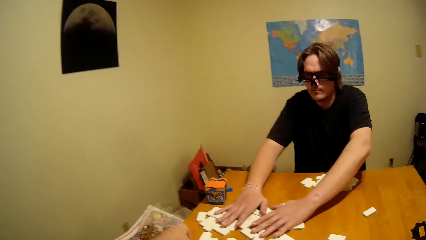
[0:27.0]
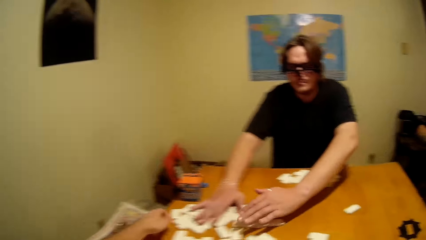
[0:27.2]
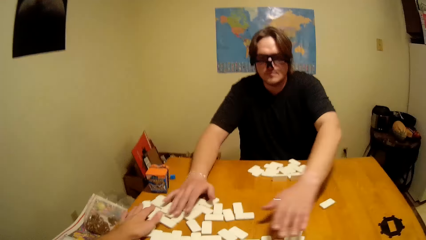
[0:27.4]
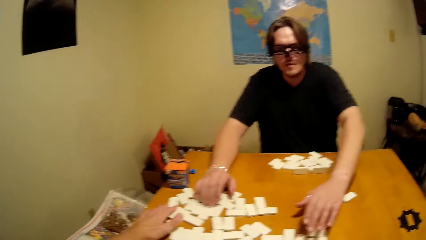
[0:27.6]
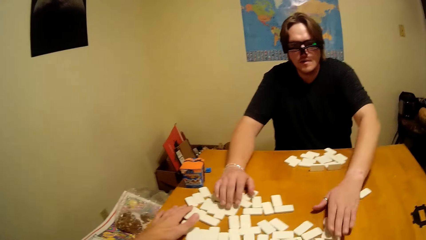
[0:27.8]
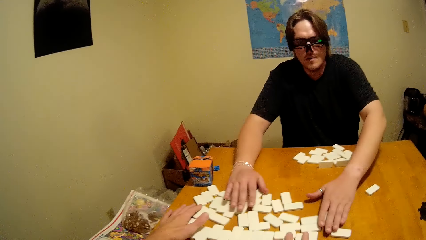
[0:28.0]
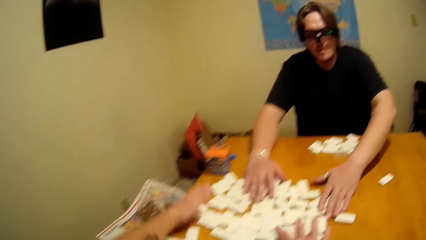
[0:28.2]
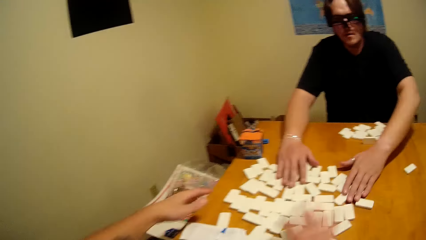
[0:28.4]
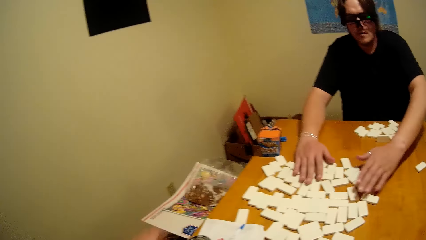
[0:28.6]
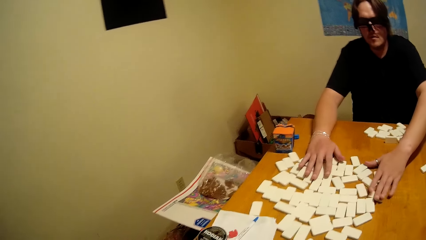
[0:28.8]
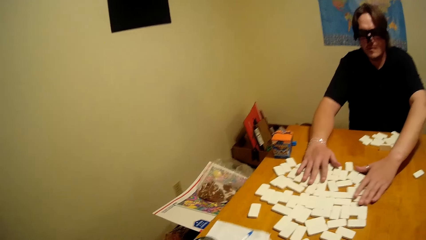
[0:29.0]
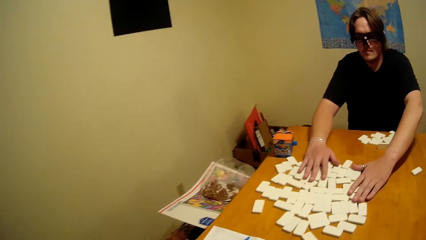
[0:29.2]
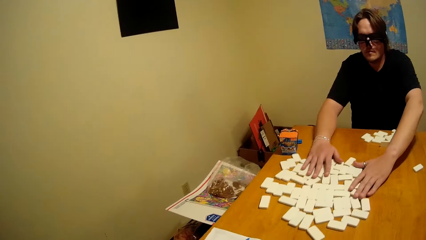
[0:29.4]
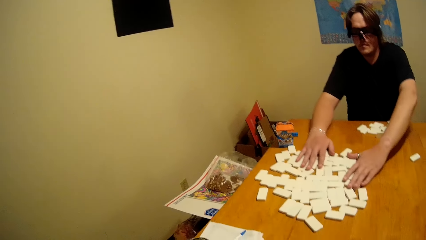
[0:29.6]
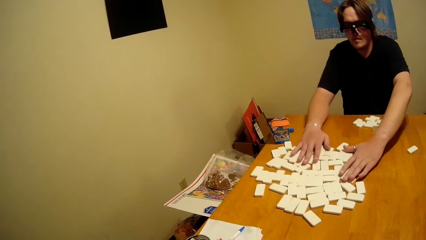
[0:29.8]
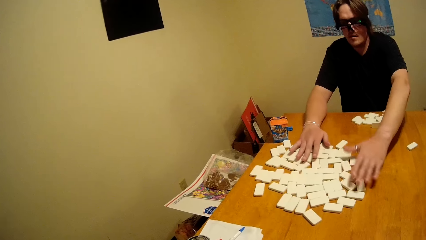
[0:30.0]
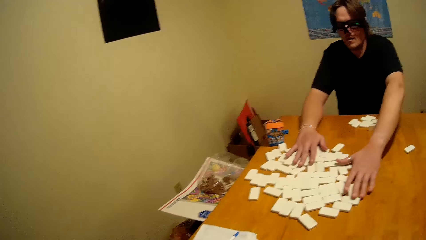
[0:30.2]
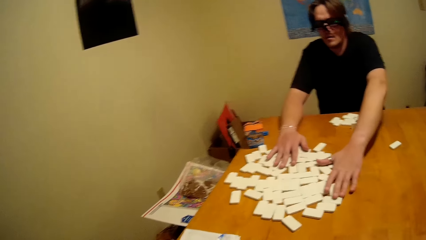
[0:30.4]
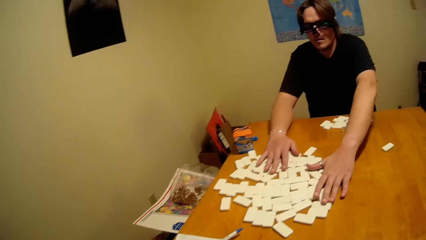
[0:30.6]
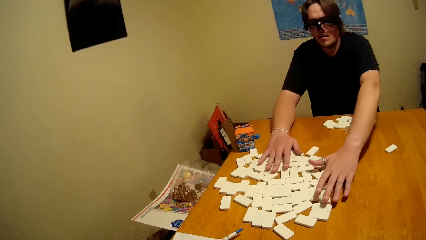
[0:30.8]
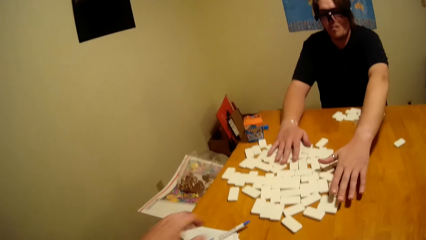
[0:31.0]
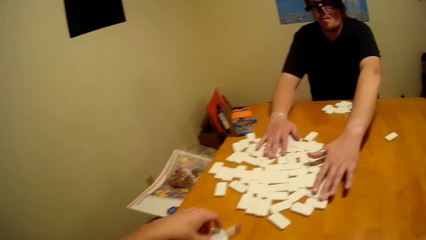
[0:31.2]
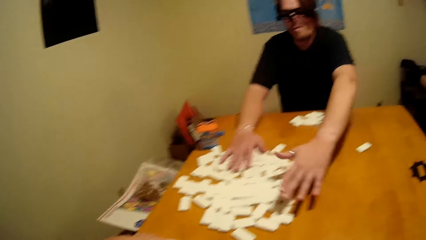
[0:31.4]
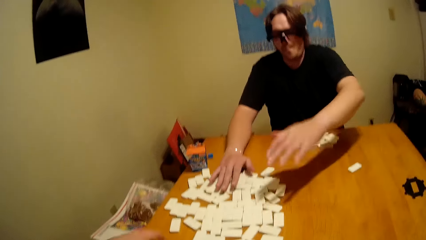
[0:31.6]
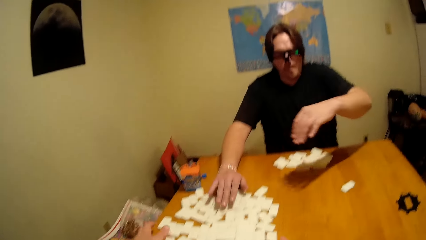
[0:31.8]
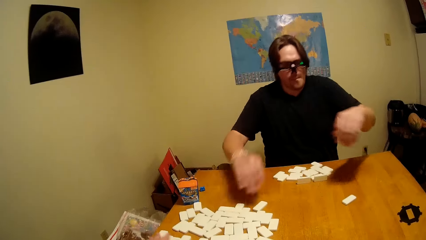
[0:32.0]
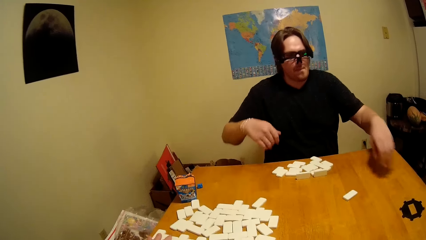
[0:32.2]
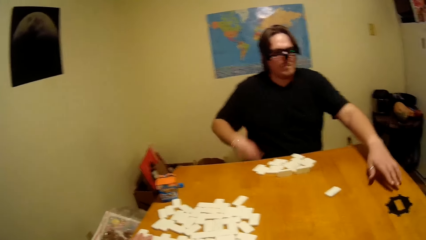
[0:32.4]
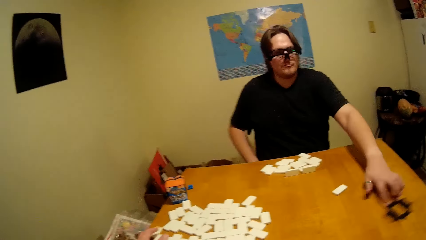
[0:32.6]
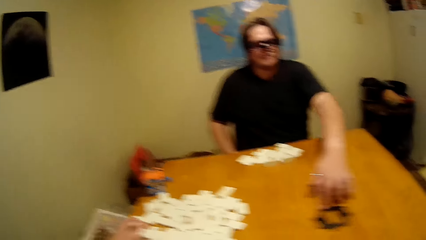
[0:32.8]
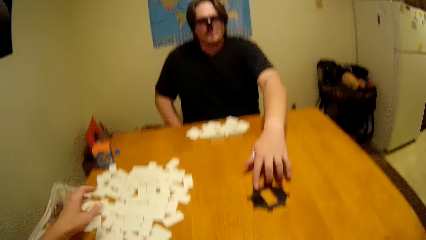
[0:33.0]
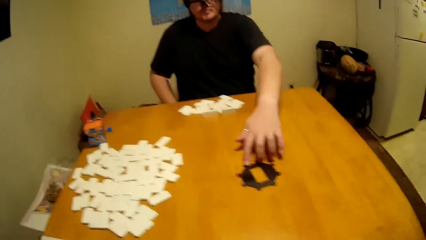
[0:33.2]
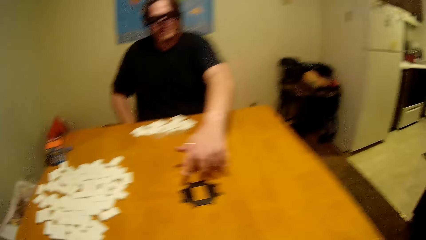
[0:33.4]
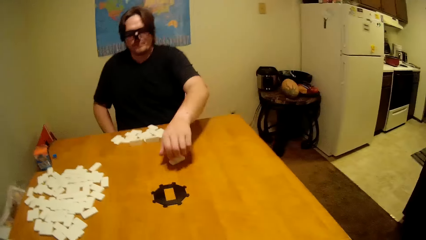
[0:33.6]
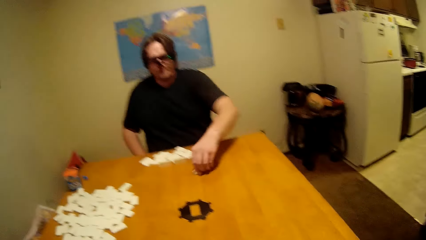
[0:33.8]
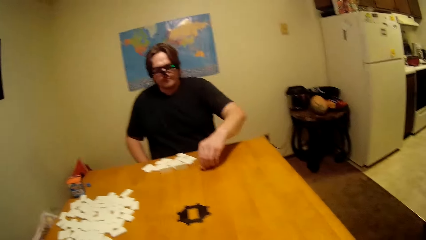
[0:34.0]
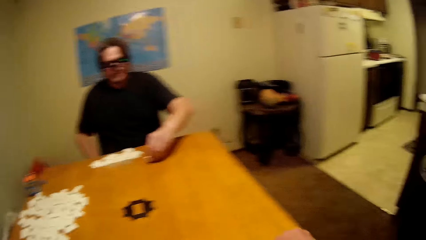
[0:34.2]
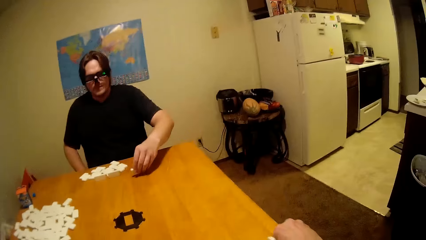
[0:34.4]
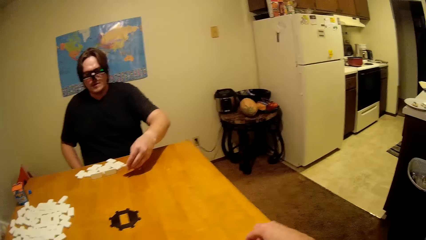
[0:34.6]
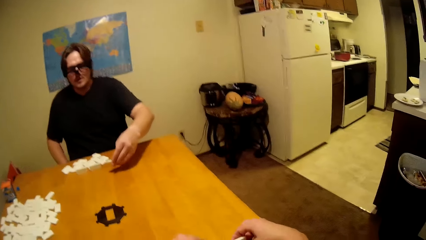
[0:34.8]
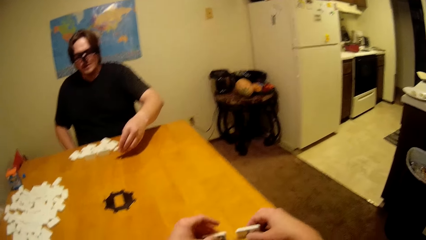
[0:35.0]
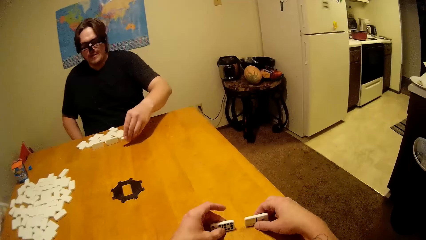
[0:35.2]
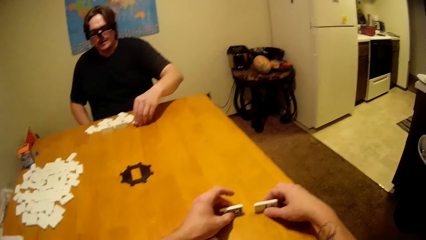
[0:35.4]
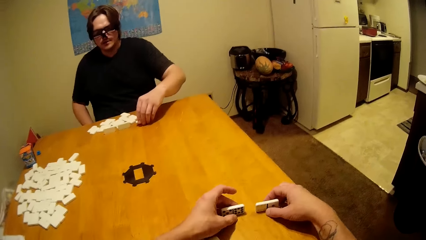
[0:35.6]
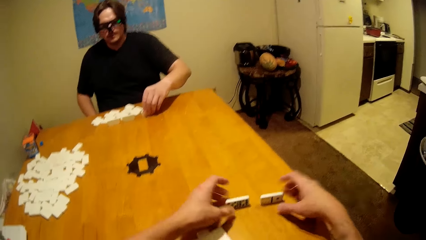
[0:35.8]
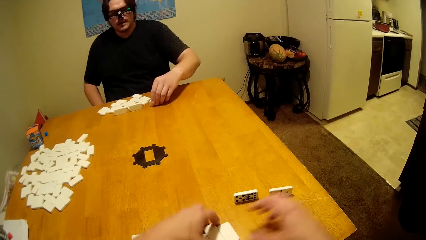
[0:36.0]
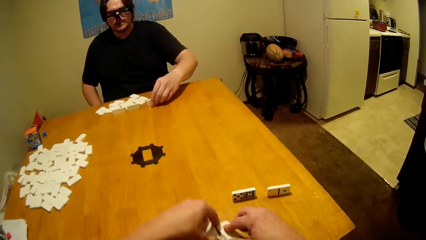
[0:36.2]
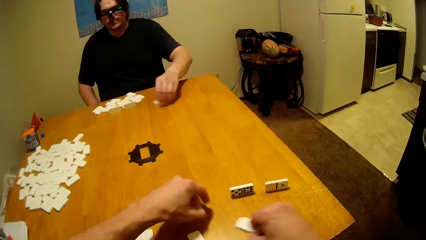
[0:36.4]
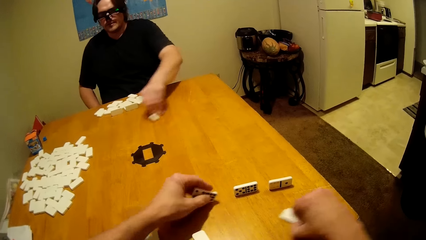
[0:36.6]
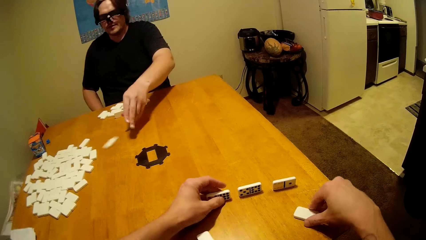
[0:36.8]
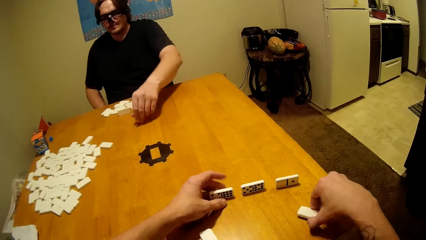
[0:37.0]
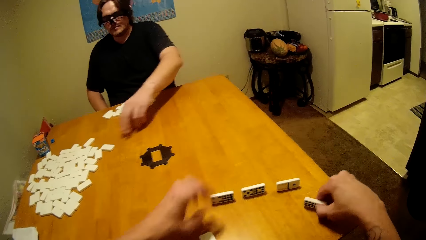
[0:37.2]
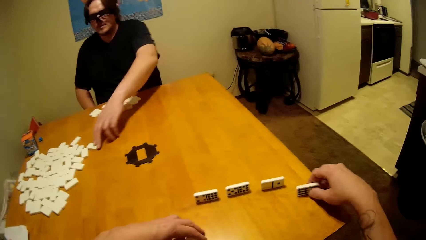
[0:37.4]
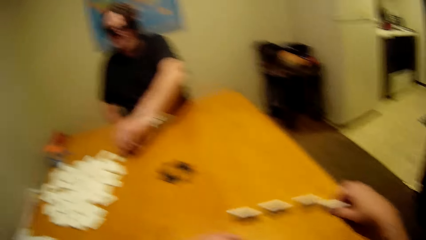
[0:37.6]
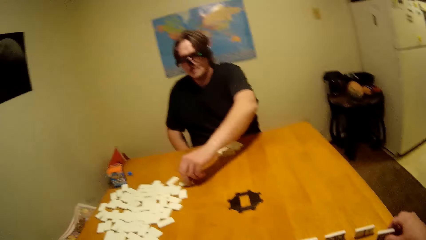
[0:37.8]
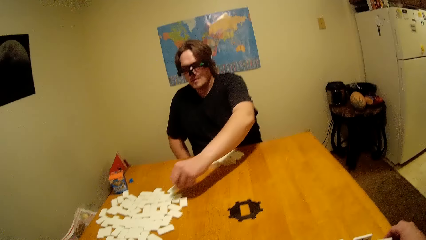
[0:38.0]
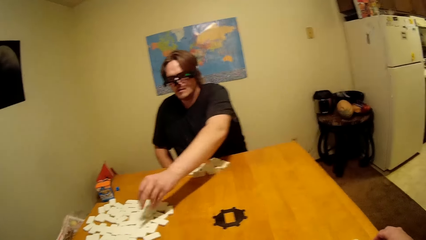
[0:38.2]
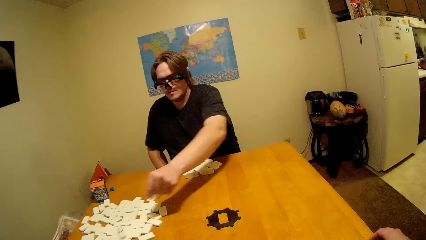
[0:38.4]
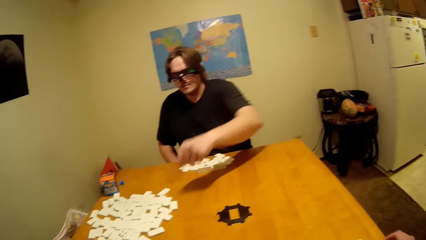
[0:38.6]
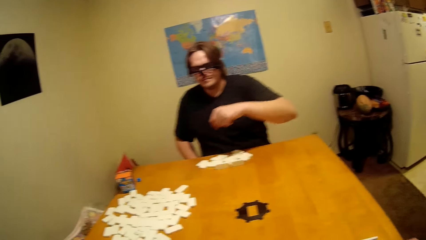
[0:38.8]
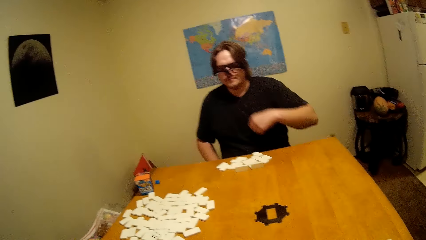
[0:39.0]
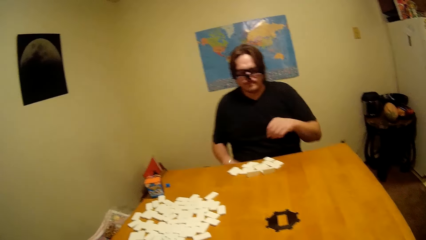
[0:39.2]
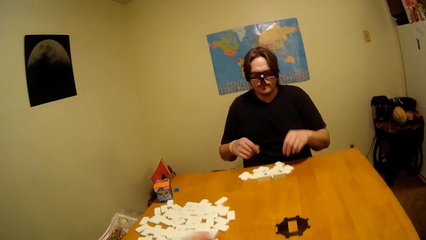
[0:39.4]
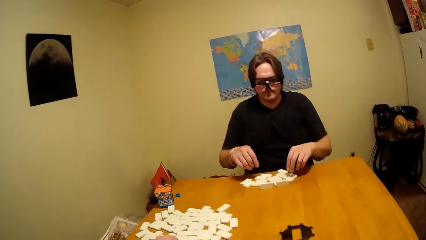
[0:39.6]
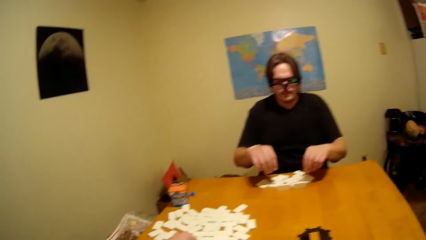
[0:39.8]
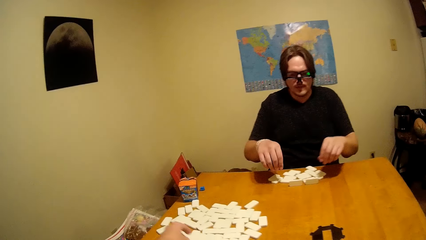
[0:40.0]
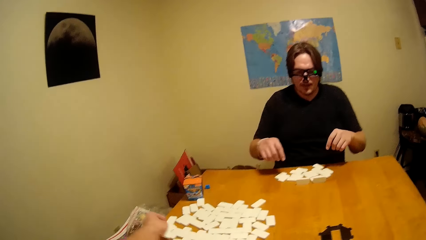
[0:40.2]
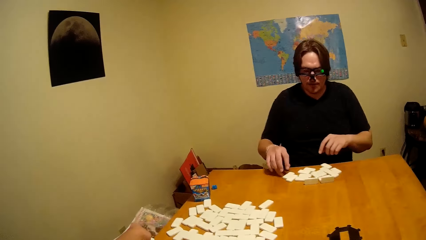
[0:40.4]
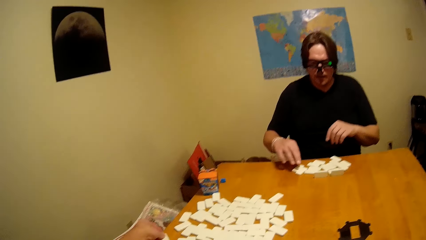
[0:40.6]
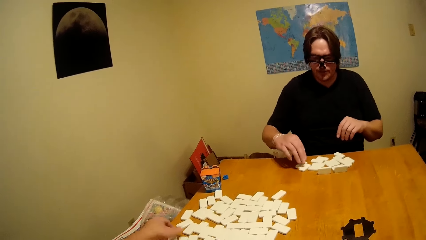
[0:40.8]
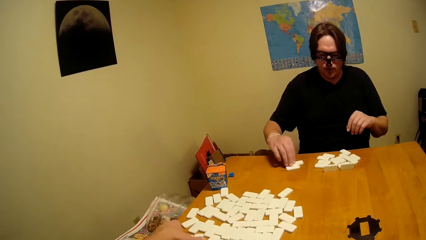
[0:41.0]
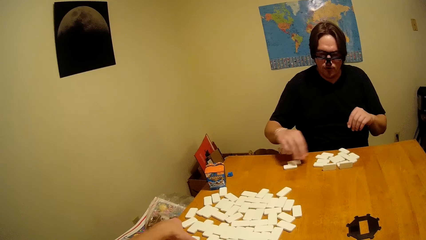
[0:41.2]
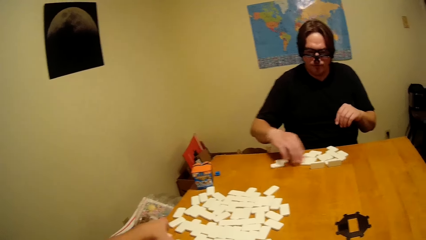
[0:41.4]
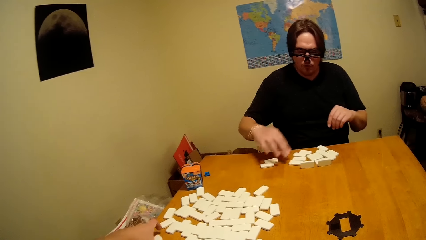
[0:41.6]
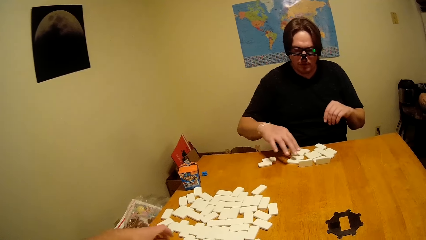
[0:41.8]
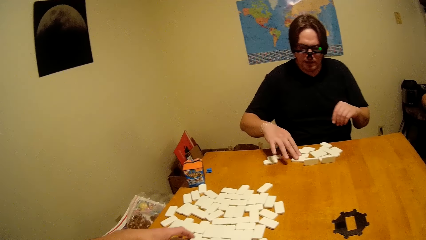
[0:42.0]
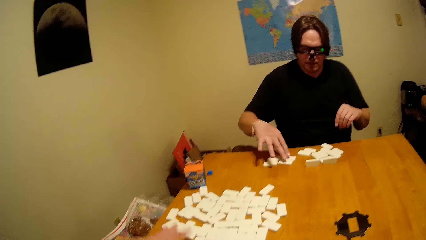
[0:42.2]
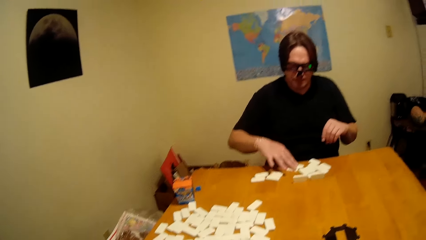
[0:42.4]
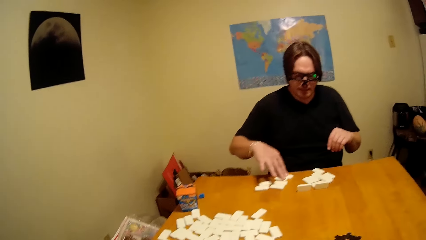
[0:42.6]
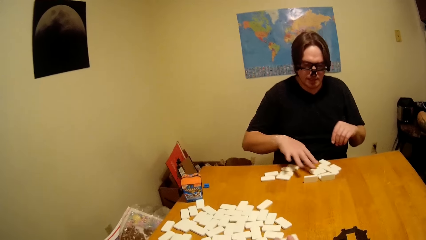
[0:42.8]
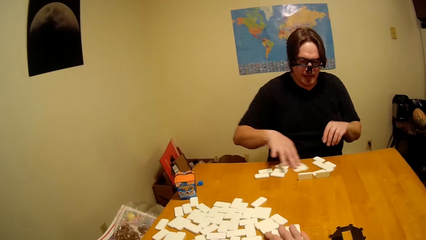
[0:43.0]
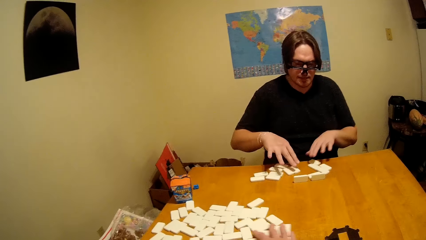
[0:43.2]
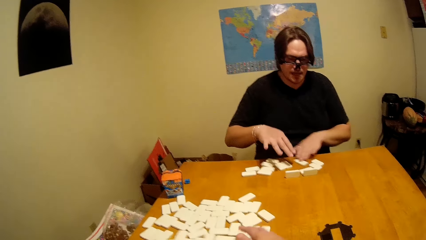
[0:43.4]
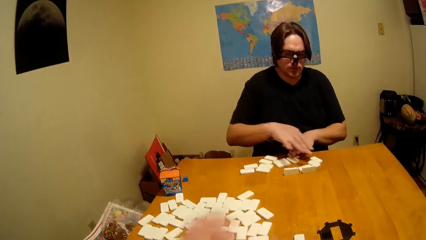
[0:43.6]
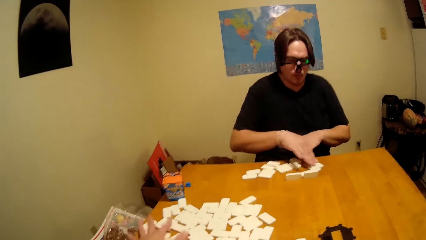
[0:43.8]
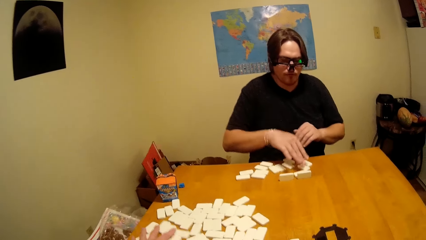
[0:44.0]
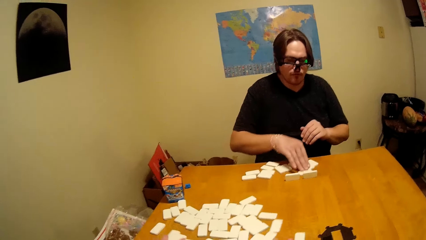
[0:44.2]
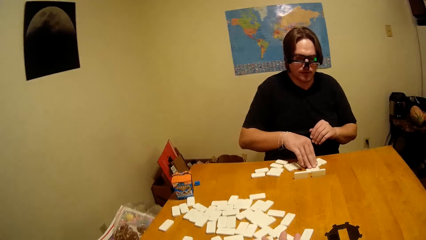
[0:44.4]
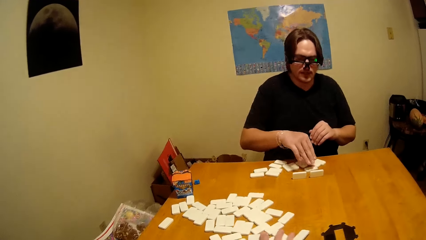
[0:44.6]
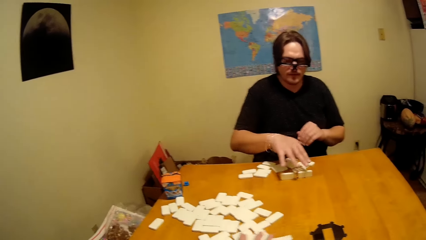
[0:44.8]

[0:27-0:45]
The man drags the circular piece to the center. The camera wearer arranges the dominoes on the table. The man counts the board game materials.
